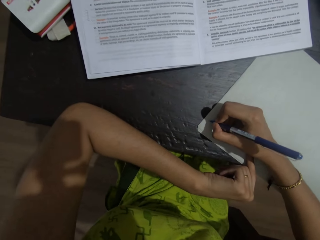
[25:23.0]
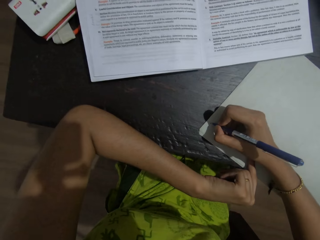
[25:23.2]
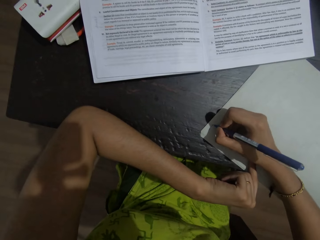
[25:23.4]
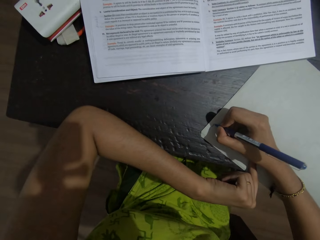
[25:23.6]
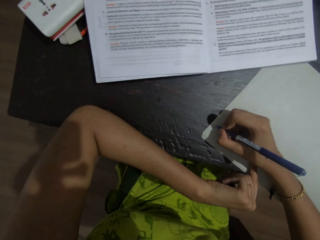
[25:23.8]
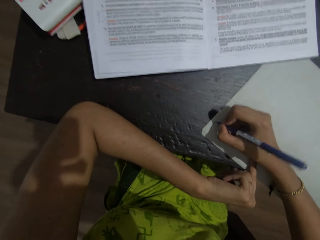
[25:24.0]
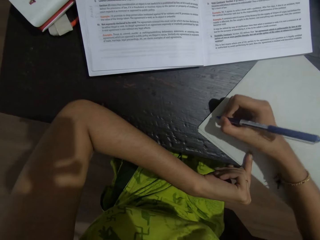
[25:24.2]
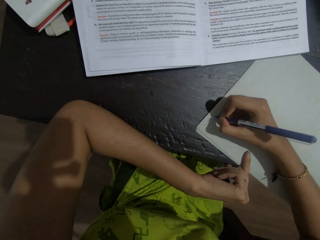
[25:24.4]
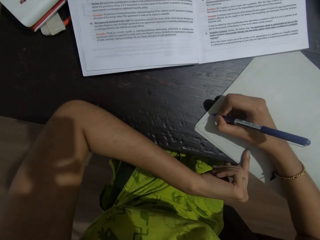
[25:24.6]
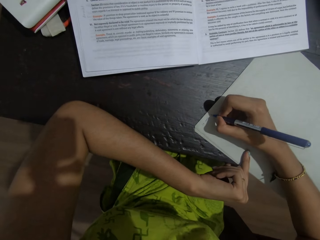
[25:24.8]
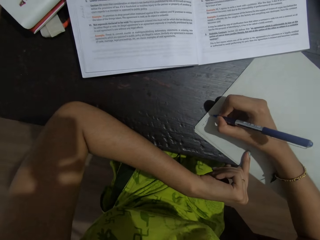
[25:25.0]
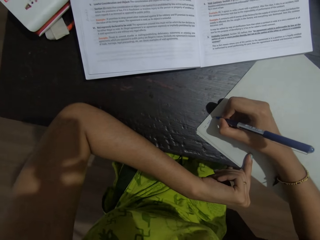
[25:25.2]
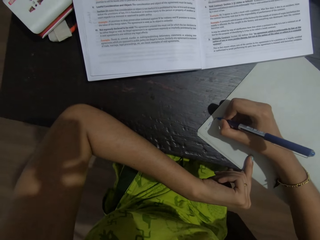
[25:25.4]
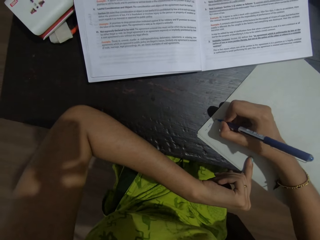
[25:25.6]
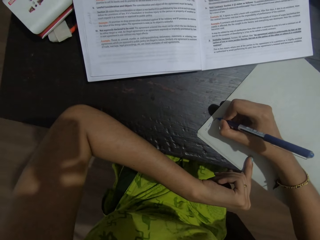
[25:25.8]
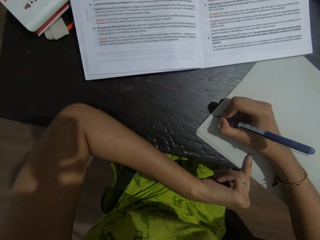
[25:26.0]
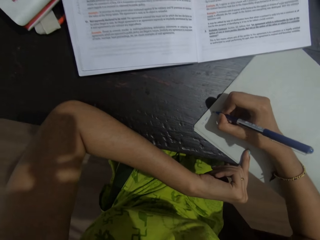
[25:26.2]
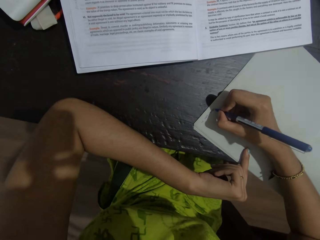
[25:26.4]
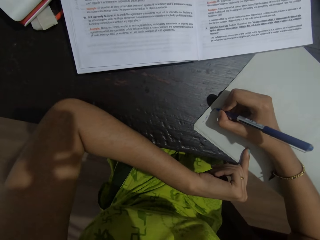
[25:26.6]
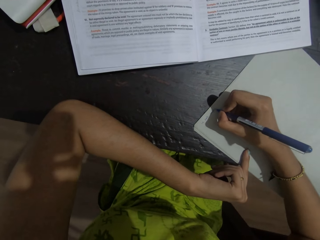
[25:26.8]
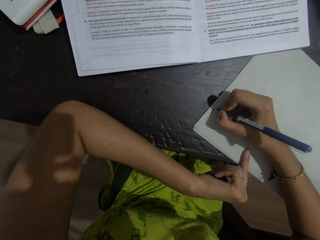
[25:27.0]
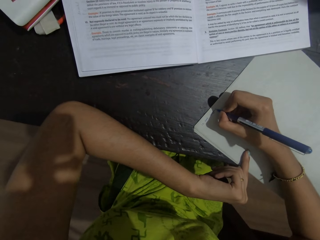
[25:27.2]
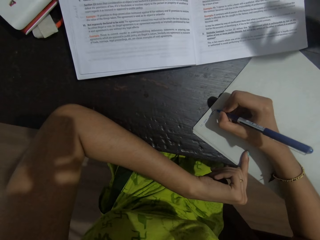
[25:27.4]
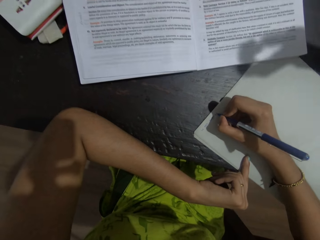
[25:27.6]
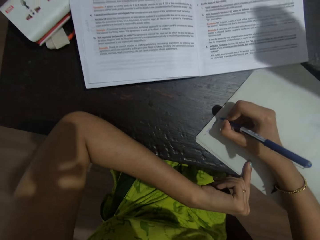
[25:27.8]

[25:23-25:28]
The camera wearer writes on a foolscap.

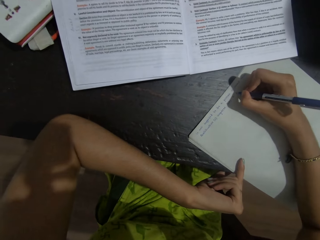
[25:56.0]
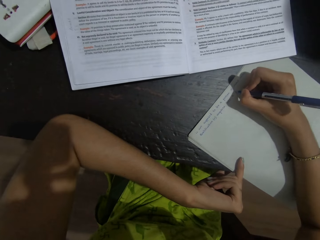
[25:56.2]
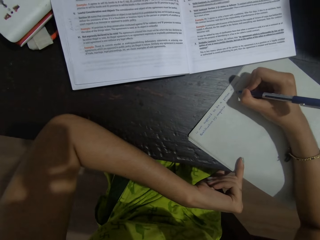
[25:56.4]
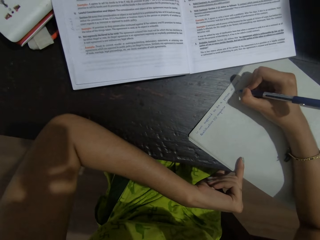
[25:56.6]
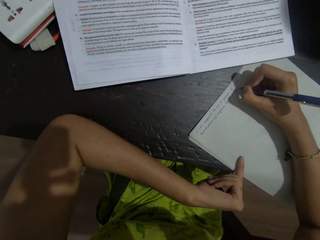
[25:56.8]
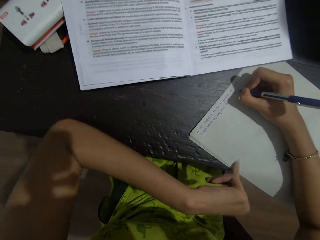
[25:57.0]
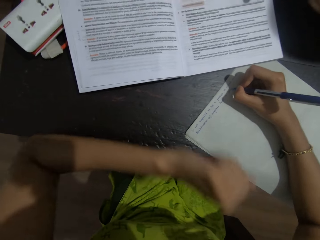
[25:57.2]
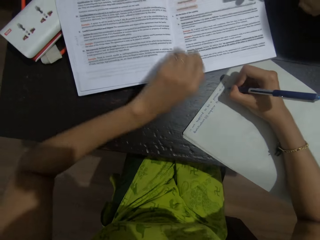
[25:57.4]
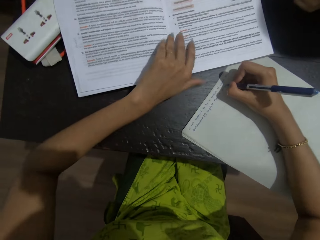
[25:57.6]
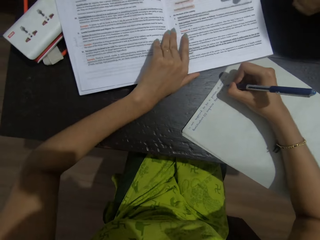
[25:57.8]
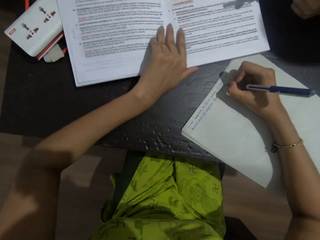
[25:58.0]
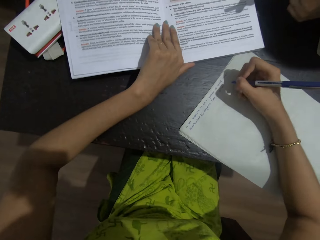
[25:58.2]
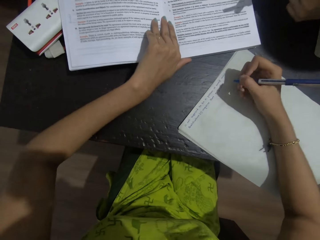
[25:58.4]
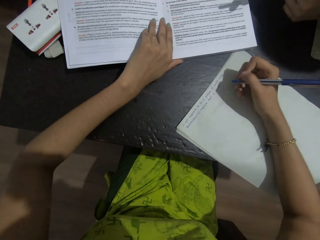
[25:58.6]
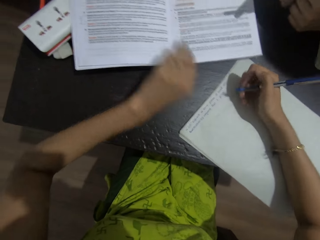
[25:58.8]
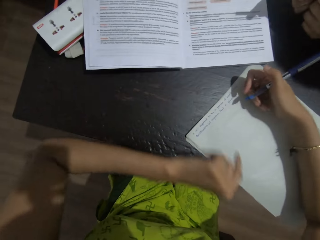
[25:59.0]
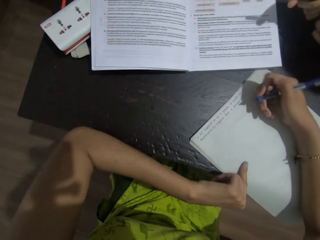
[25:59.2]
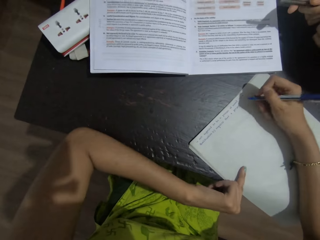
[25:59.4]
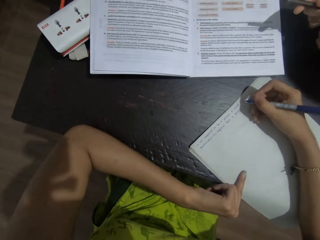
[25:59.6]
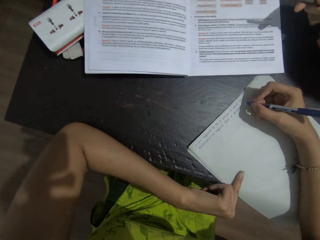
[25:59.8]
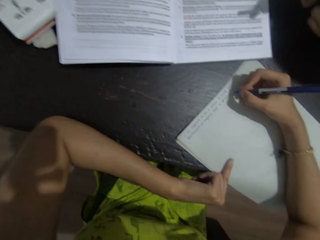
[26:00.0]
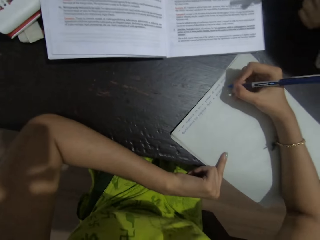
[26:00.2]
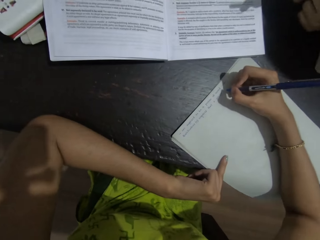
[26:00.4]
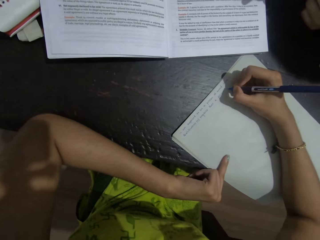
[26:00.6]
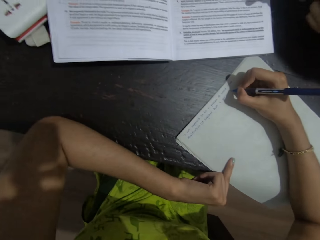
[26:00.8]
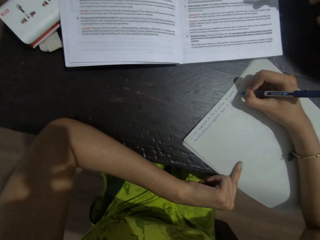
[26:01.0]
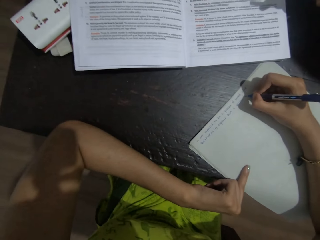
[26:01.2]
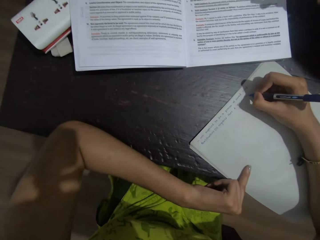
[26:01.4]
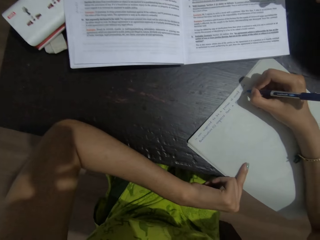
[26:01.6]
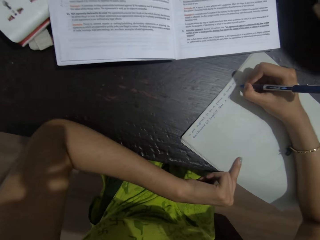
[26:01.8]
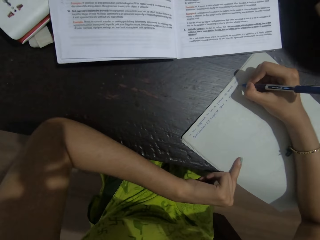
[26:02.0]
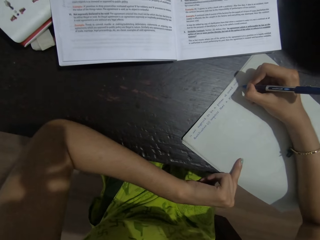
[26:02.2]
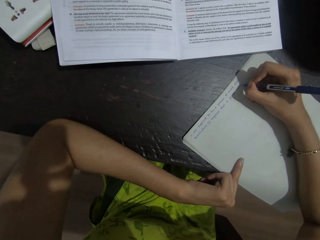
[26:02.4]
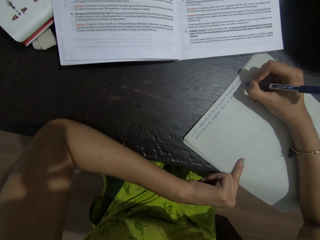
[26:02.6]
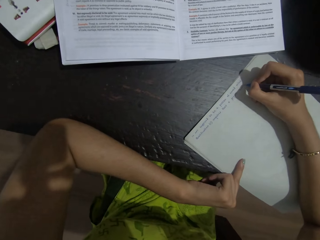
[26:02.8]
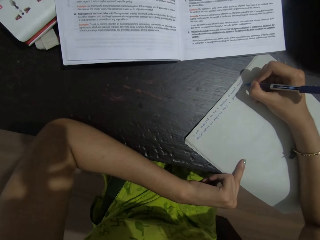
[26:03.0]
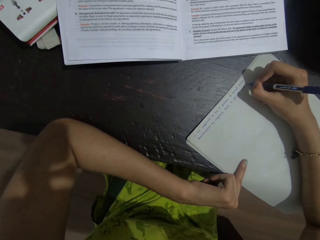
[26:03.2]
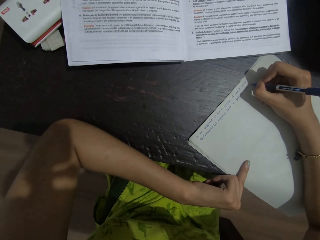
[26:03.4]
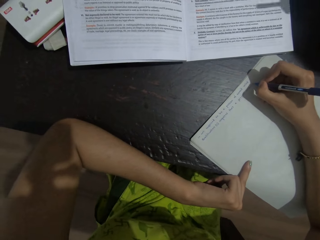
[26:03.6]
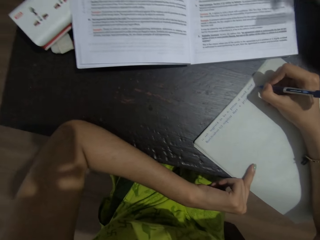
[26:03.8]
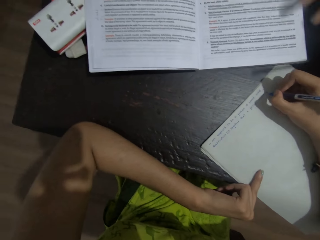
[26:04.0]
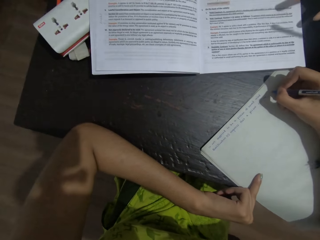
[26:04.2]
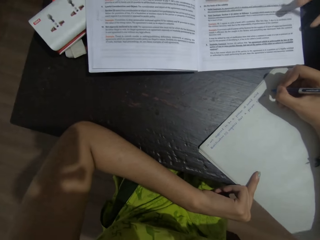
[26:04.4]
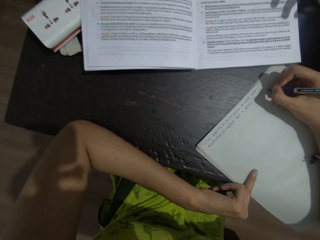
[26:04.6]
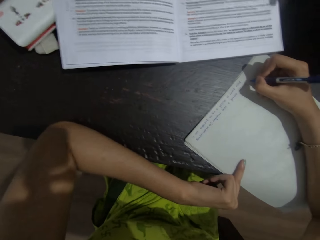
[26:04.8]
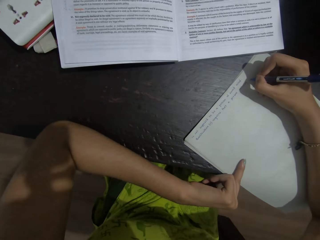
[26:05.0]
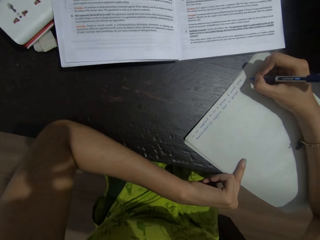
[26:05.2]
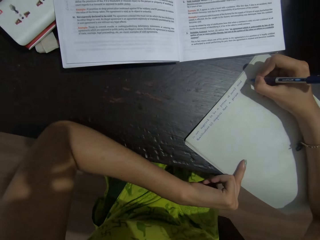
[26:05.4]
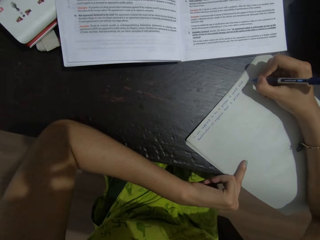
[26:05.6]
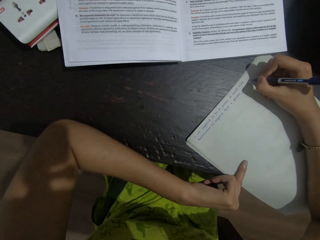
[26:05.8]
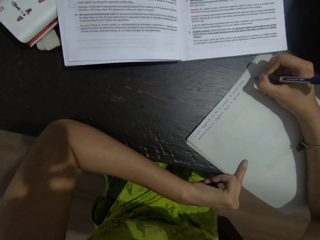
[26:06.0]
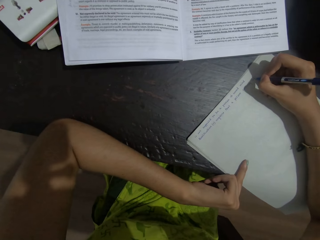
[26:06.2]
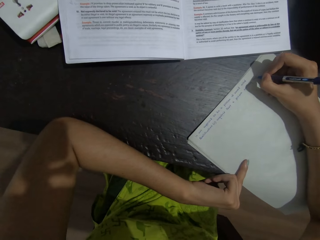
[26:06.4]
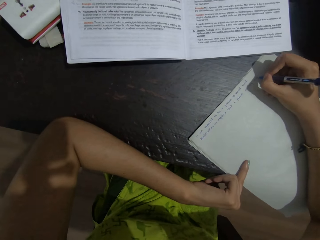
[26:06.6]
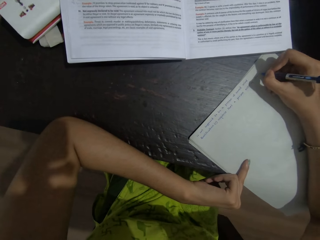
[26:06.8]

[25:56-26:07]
The camera wearer pushes the book on the table. They write on the paper with a pen.

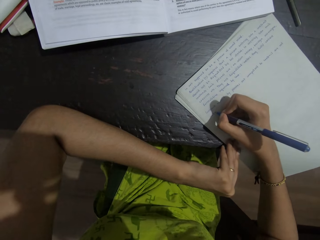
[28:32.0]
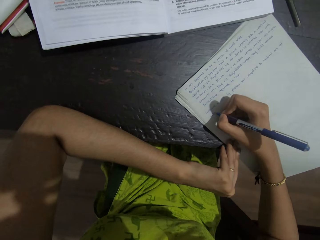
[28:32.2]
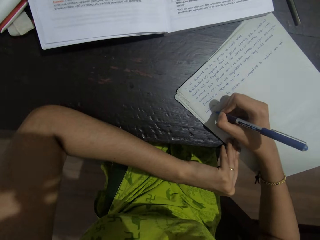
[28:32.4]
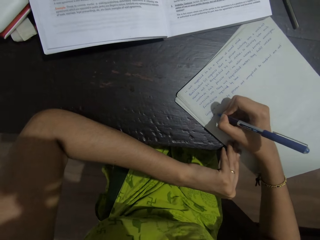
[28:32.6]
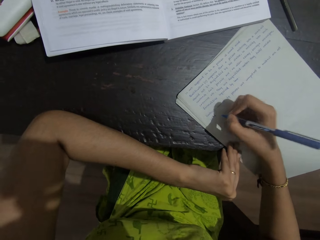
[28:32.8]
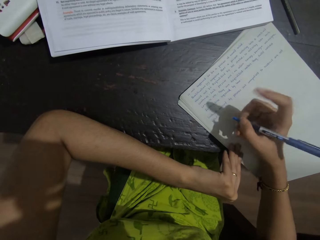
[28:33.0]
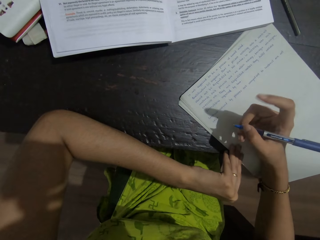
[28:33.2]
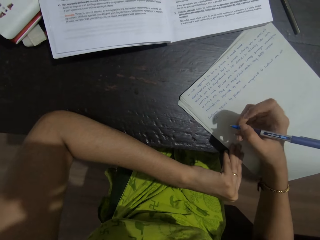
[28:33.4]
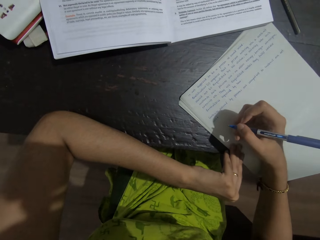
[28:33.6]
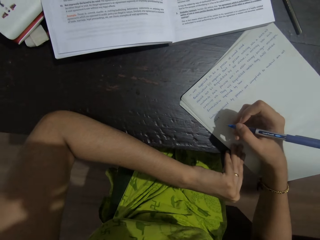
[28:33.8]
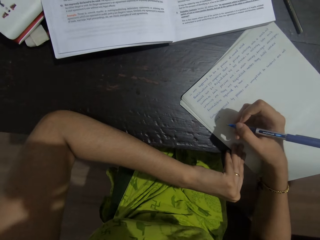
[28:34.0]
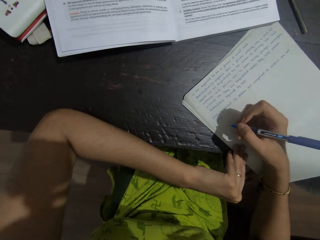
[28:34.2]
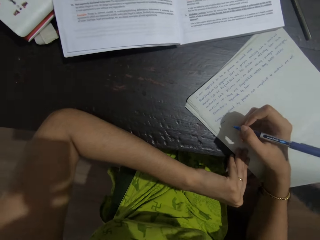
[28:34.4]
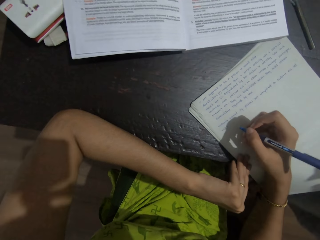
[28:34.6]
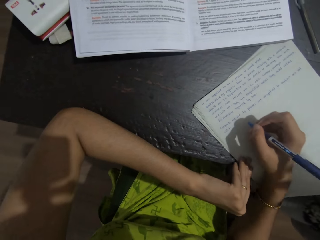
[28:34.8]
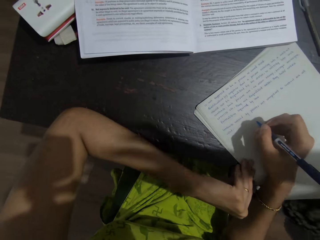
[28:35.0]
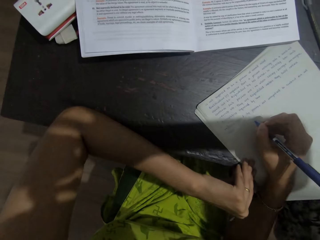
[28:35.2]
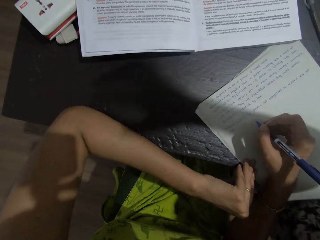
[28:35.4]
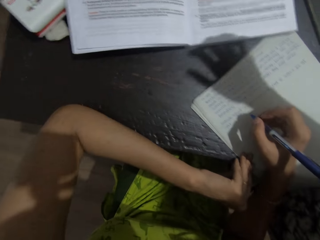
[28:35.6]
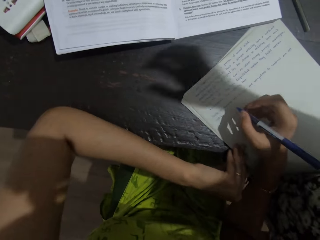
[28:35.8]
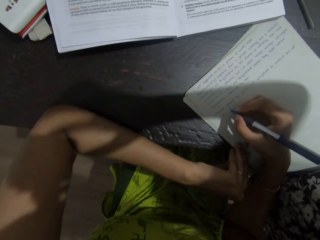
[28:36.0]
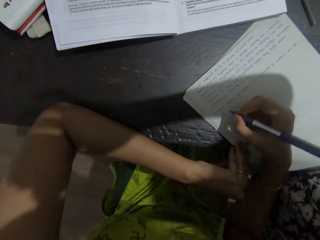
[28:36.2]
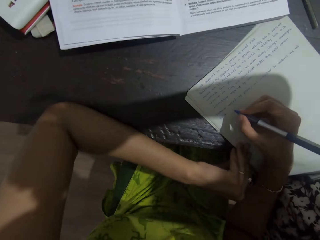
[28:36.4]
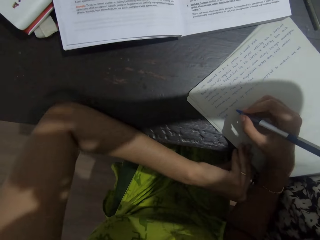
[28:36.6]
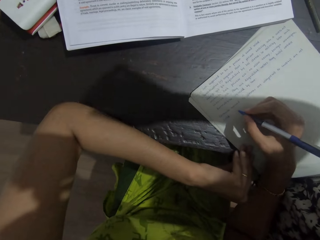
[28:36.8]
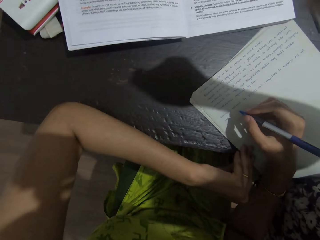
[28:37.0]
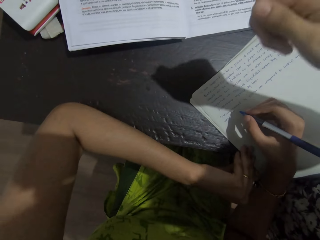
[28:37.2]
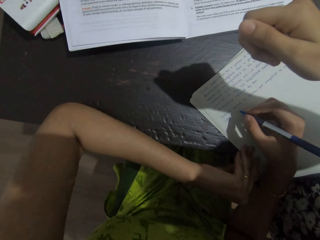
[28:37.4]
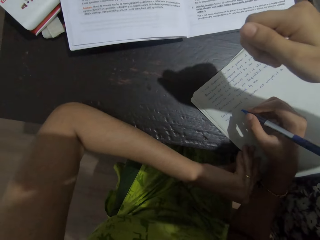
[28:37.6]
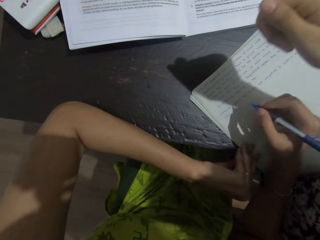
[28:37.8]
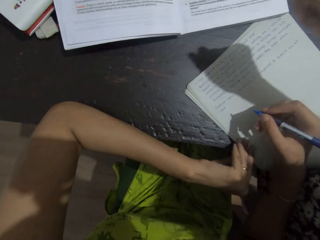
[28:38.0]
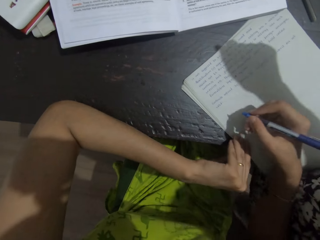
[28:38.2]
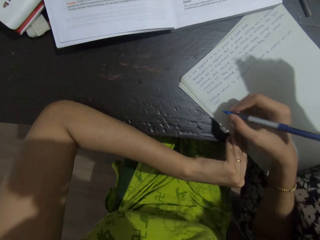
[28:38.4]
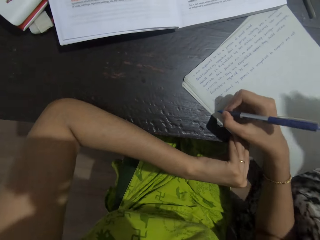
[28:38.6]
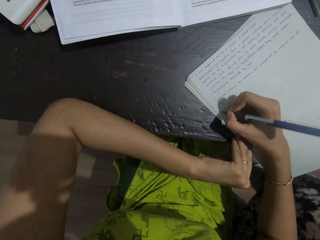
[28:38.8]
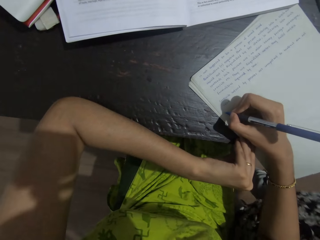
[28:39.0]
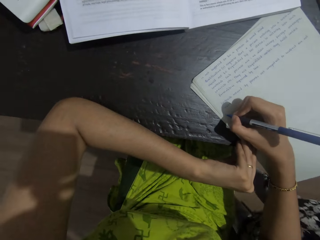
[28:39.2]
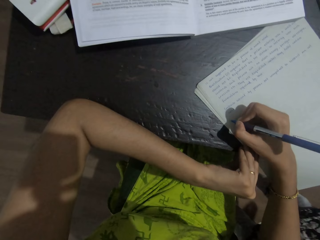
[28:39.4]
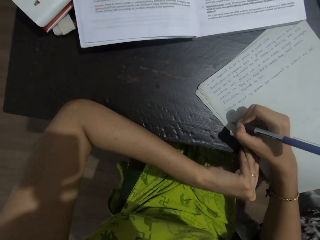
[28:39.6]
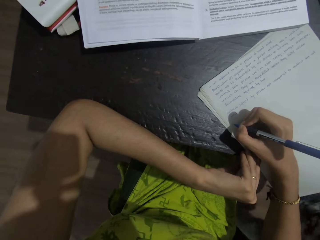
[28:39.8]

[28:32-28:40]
The camera wearer looks around.
